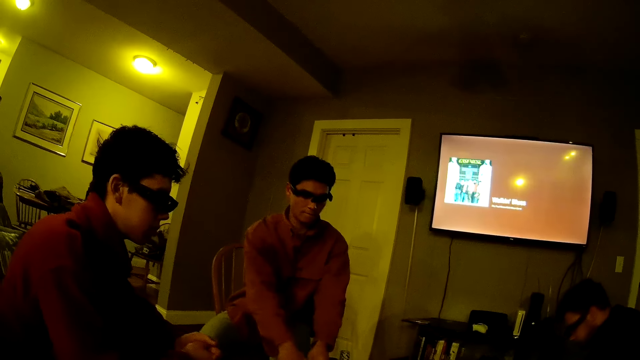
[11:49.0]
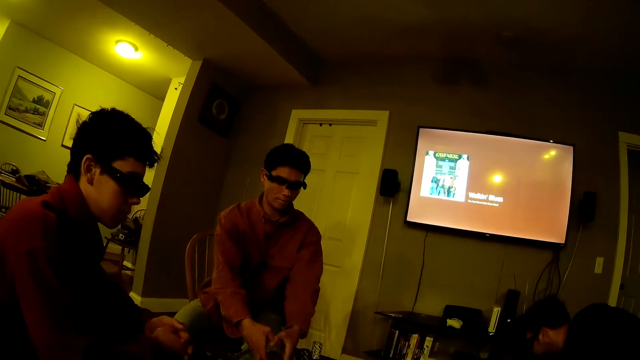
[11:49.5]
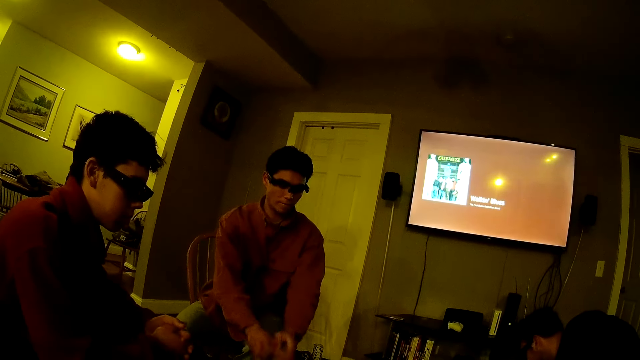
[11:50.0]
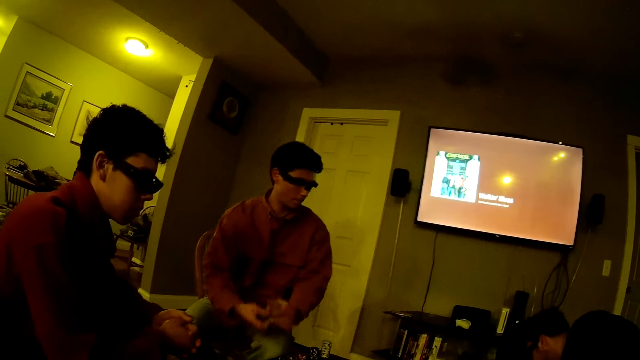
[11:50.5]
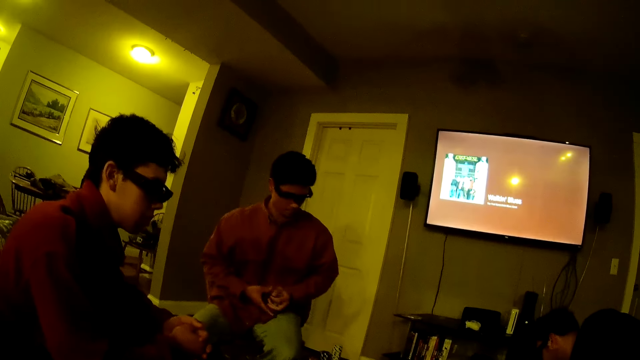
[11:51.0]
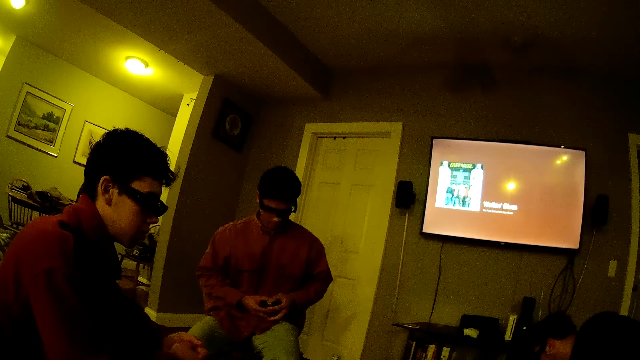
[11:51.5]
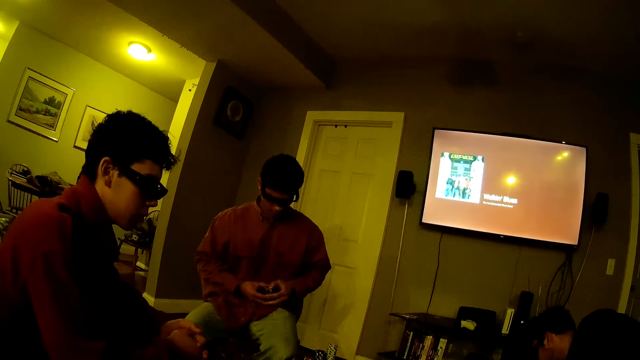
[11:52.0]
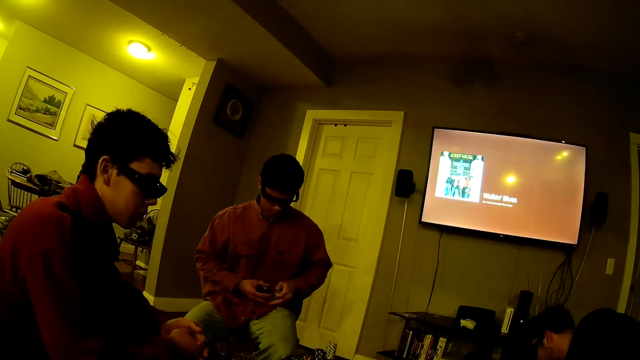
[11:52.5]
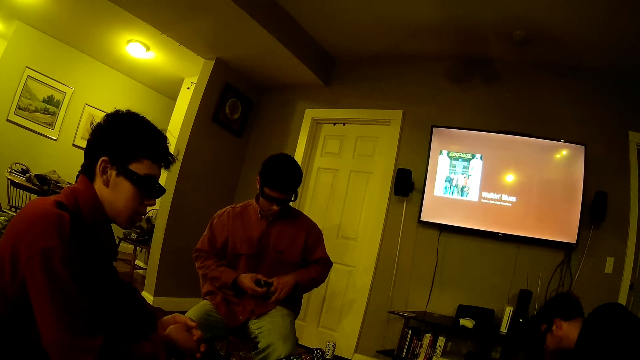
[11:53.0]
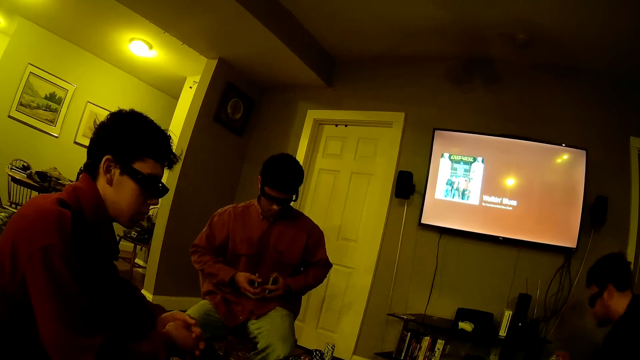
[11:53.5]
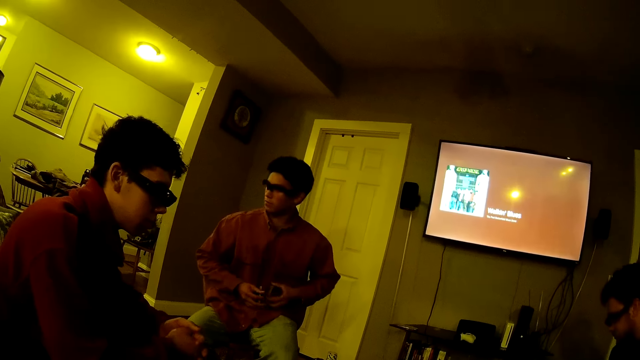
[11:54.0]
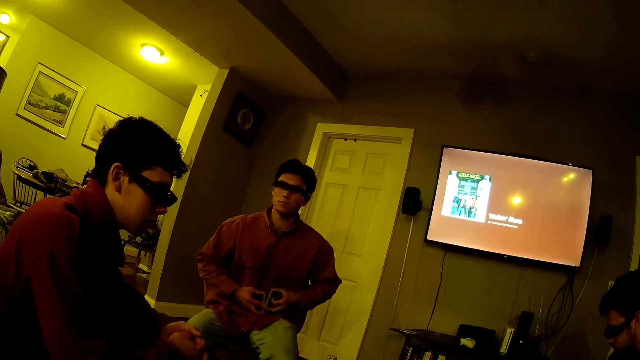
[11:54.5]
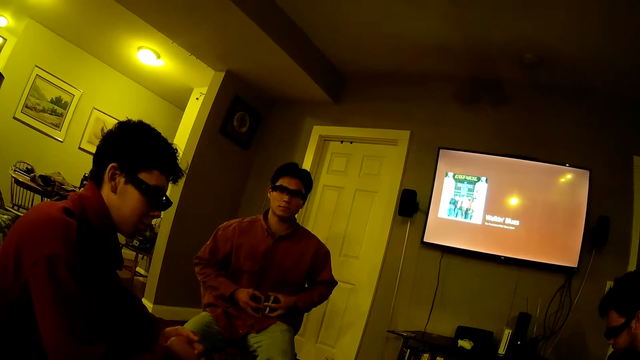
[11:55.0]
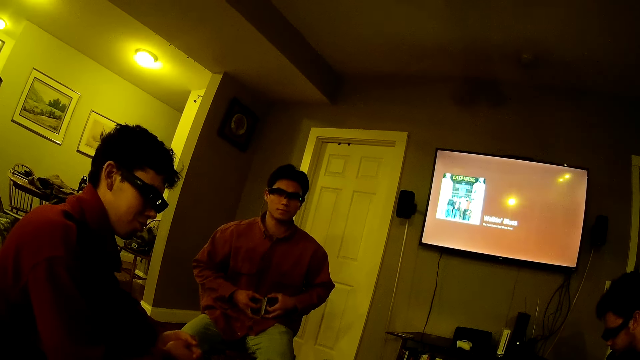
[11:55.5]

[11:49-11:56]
The man shuffles the bunch of cards.

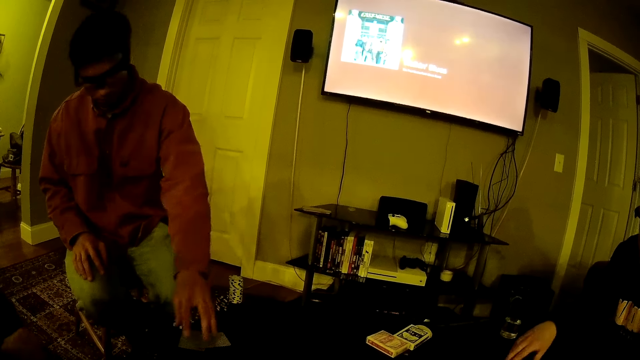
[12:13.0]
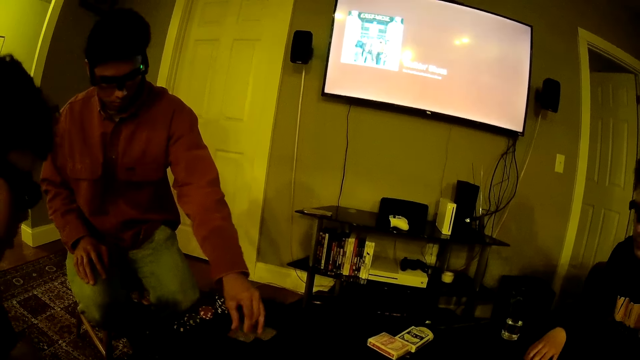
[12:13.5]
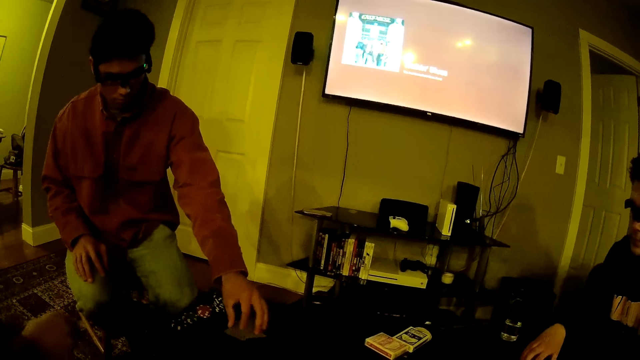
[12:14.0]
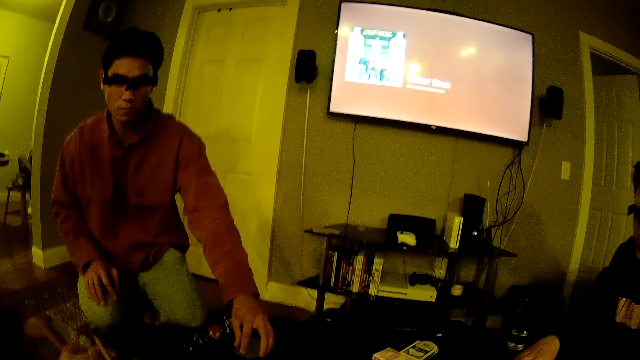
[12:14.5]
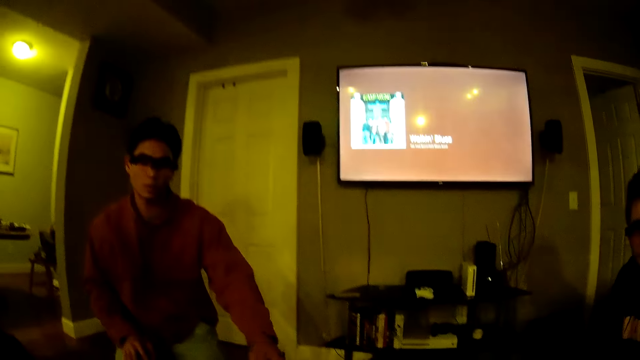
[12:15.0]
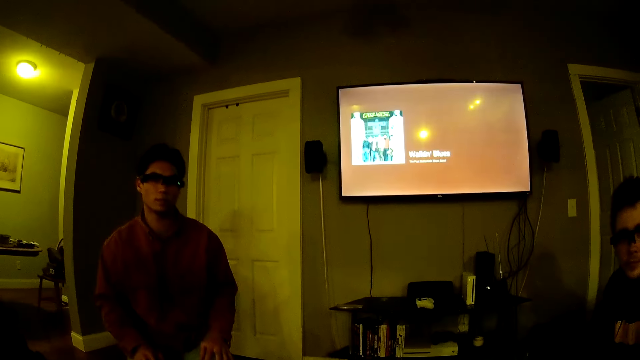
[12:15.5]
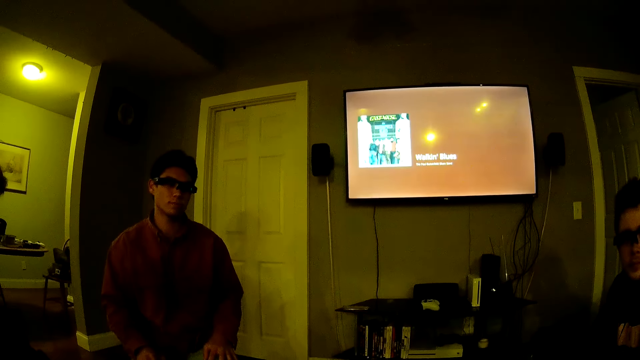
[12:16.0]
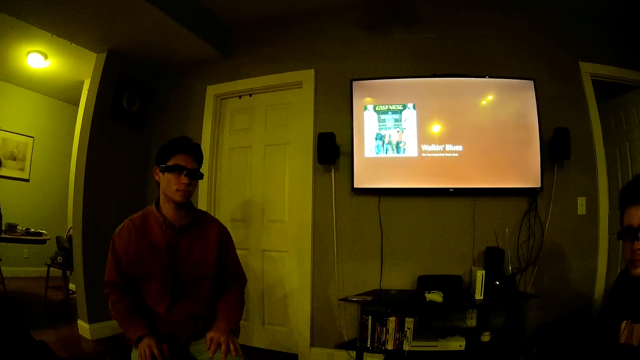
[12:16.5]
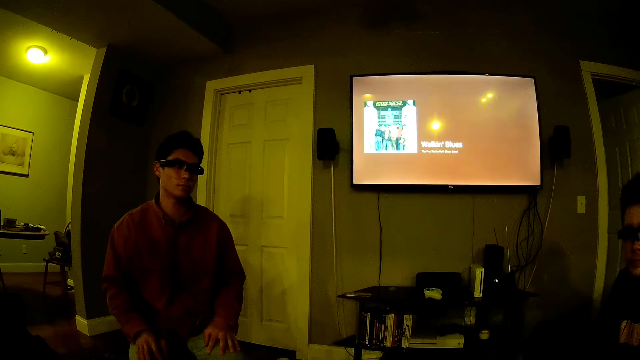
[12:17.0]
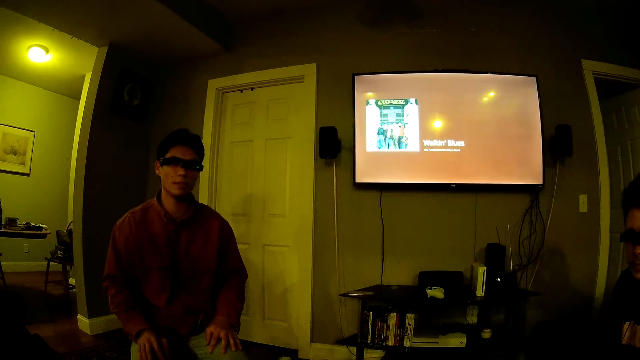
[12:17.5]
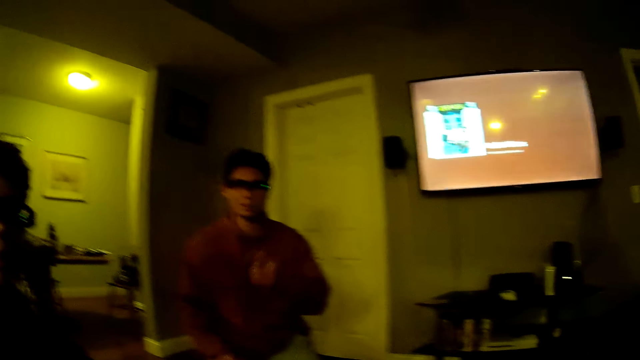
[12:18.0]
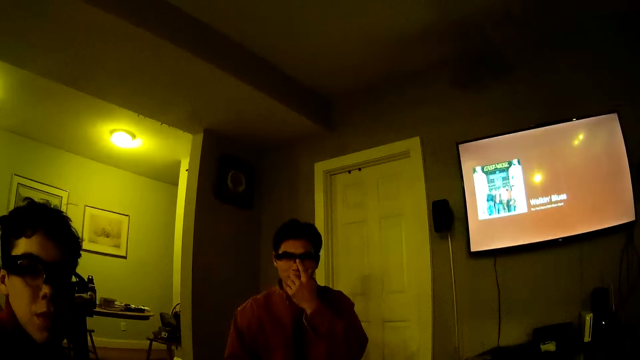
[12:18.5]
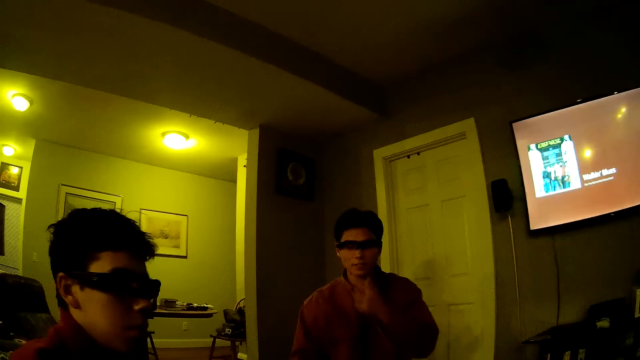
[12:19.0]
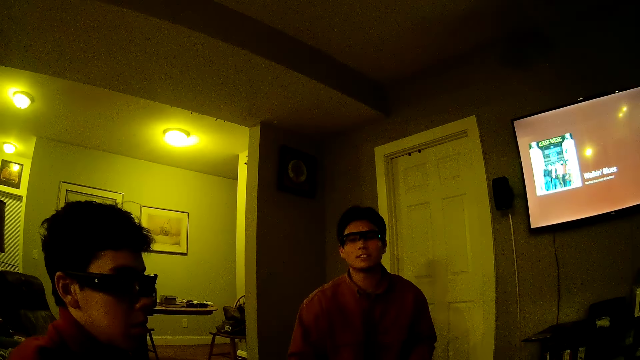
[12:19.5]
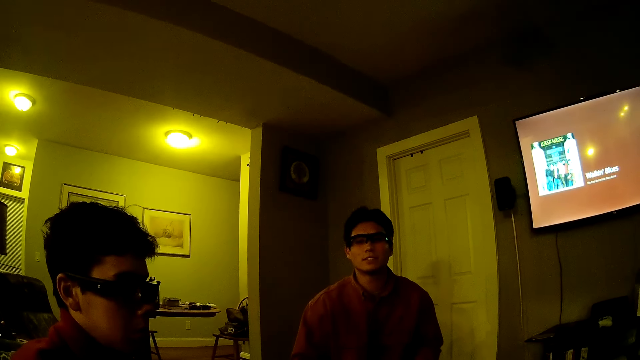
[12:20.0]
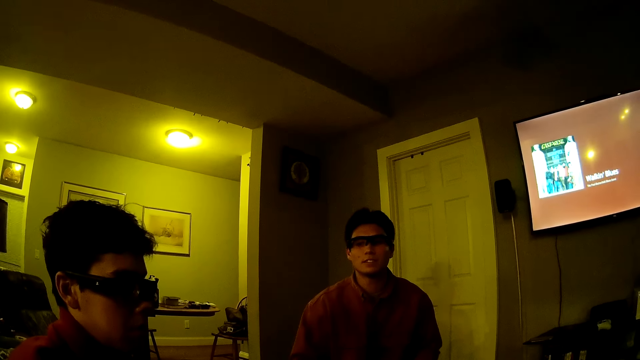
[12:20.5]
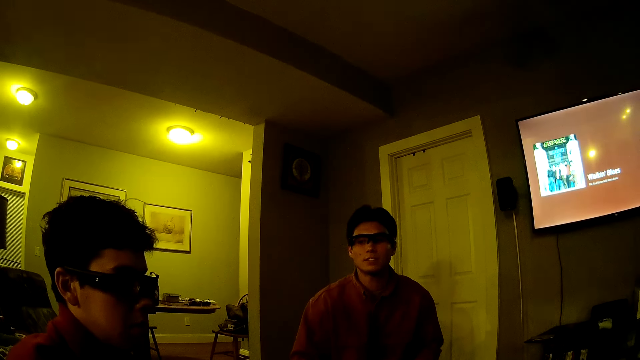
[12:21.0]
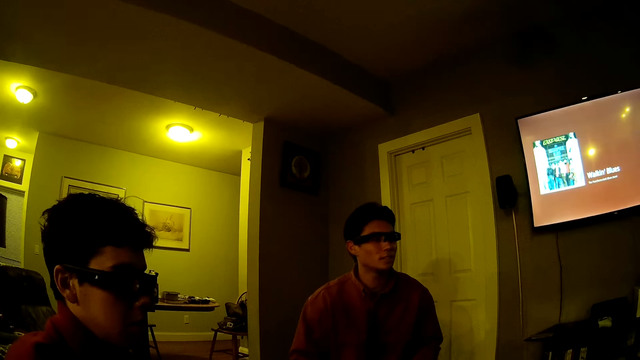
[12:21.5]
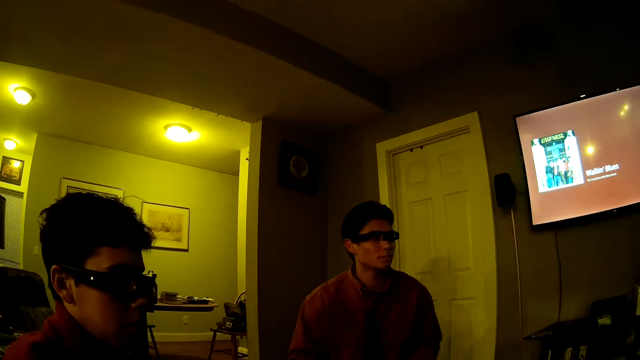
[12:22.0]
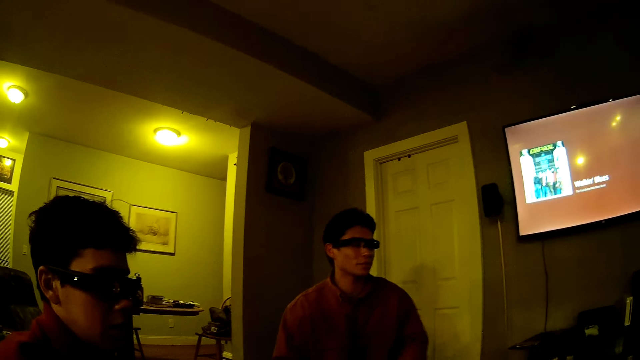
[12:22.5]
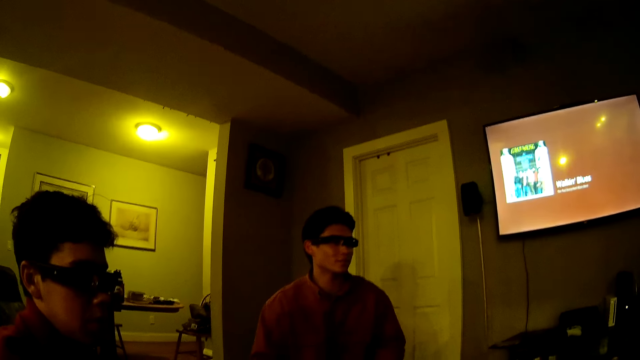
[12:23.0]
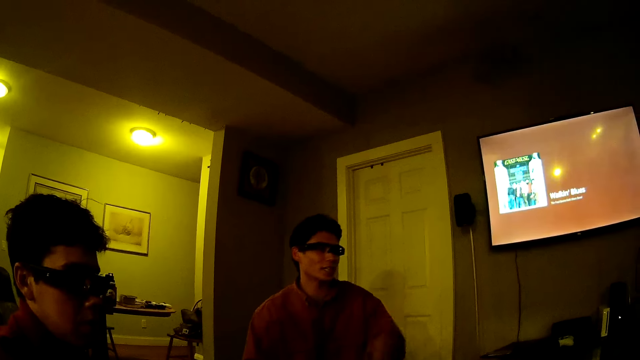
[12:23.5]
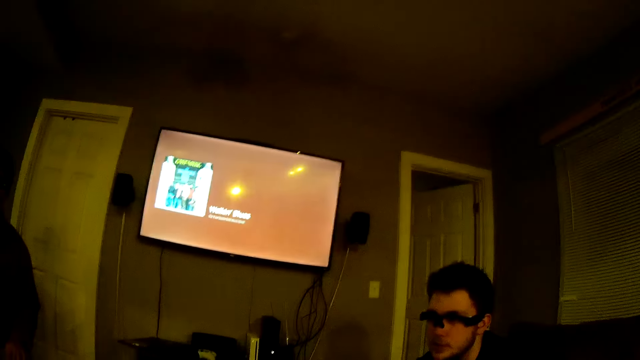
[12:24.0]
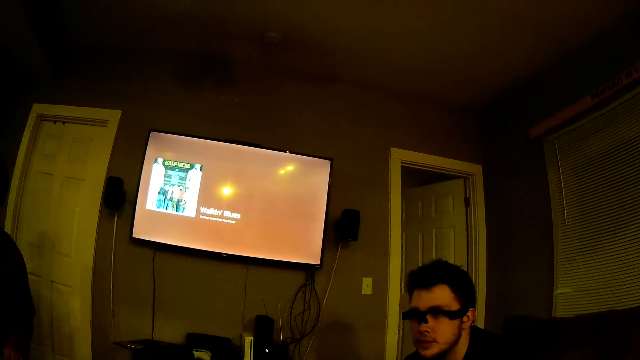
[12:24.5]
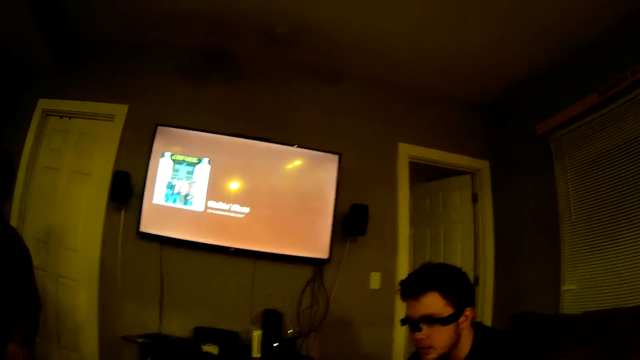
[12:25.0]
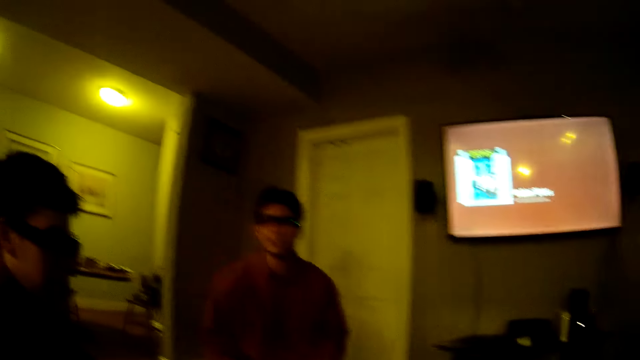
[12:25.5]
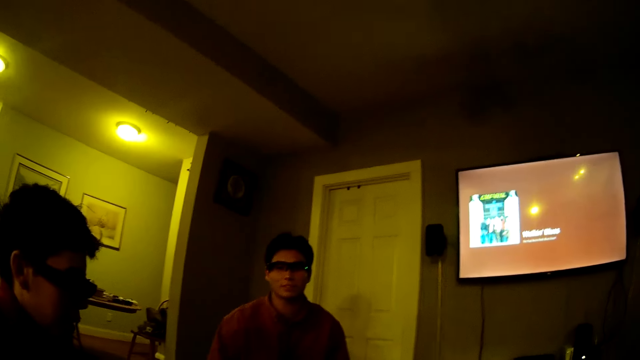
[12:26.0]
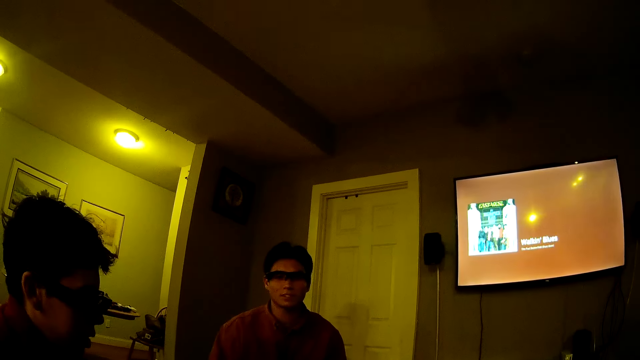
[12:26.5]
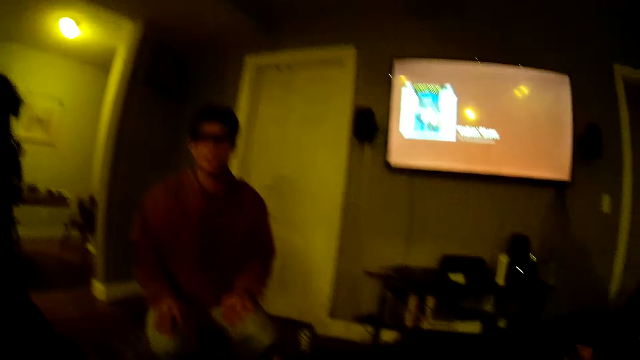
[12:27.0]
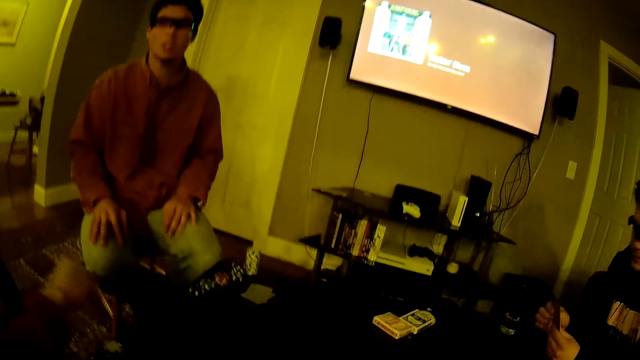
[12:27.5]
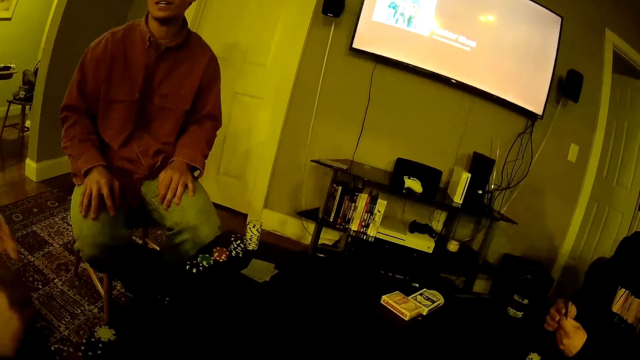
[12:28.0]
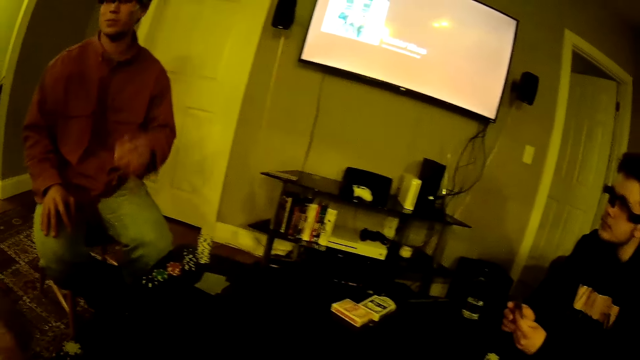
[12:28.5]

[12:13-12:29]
The man moves some cards on the table with his left hand. He holds the cards. He adjusts a pair of sunglasses on his face with his left hand. He converses with another man. The other man picks up a card on the table with his right hand. The other man holds some cards in his hands.
